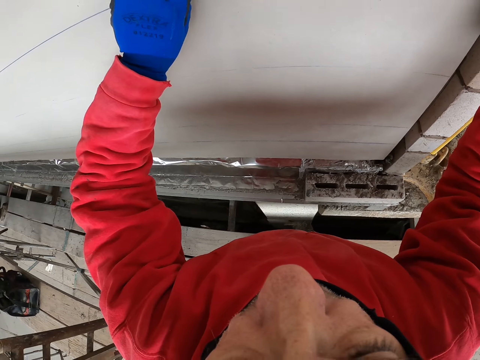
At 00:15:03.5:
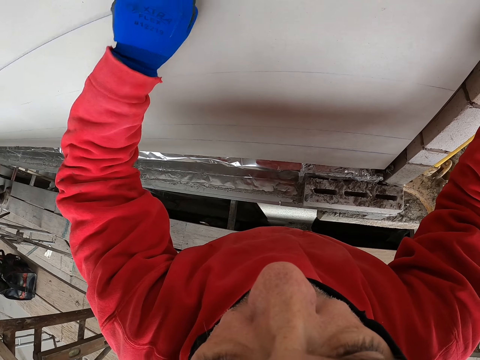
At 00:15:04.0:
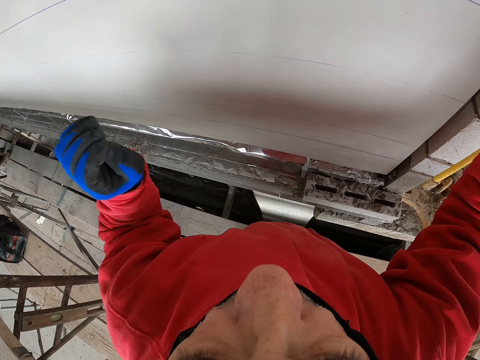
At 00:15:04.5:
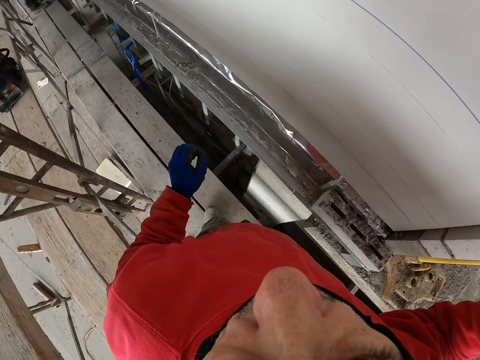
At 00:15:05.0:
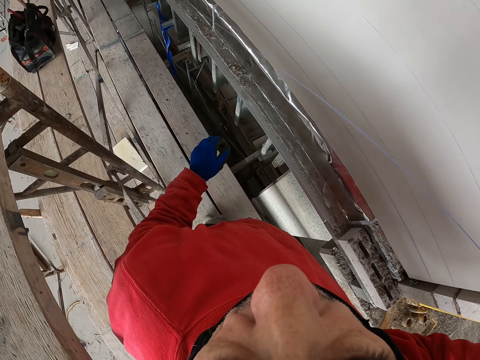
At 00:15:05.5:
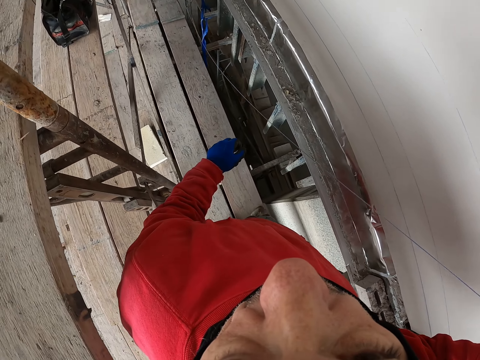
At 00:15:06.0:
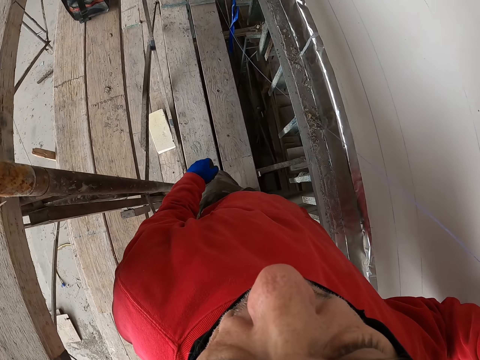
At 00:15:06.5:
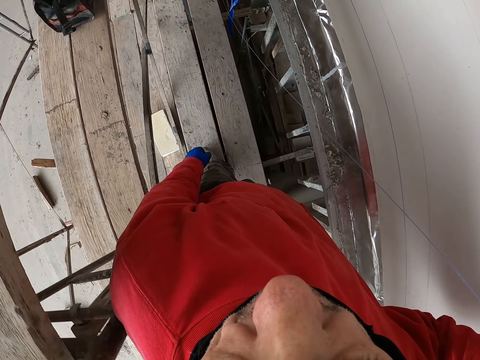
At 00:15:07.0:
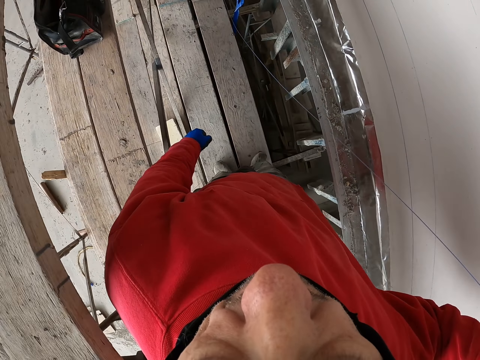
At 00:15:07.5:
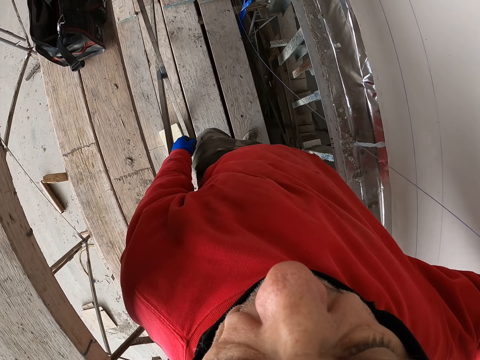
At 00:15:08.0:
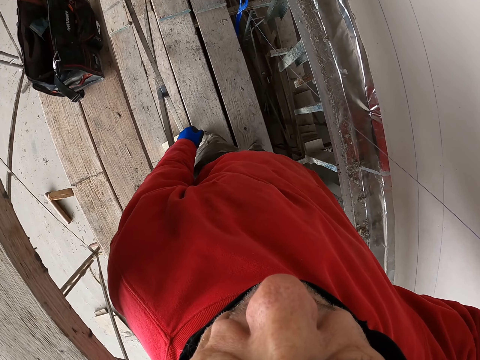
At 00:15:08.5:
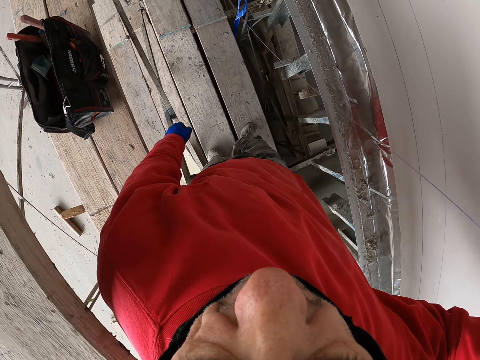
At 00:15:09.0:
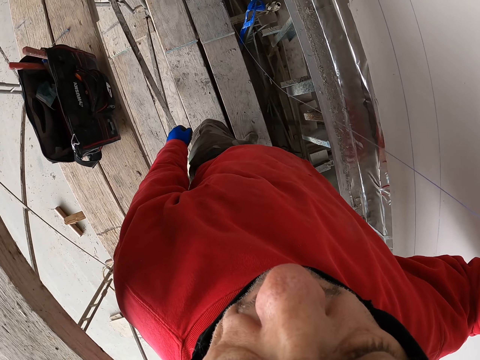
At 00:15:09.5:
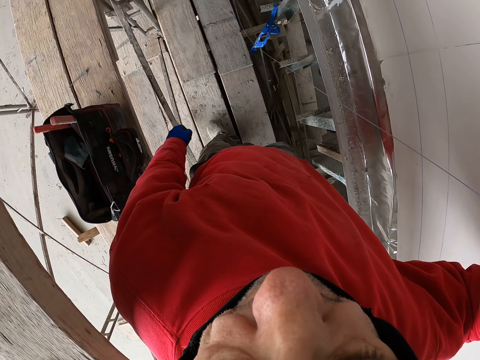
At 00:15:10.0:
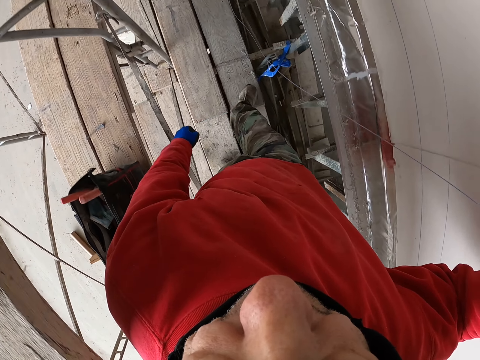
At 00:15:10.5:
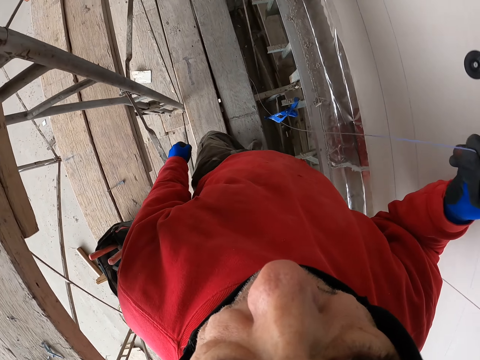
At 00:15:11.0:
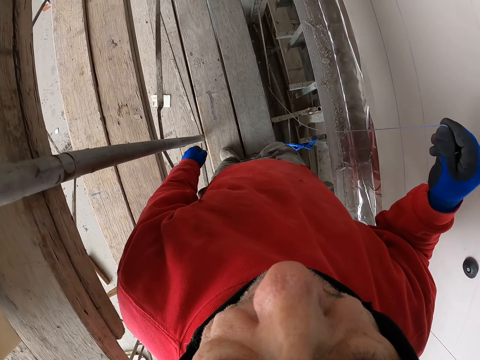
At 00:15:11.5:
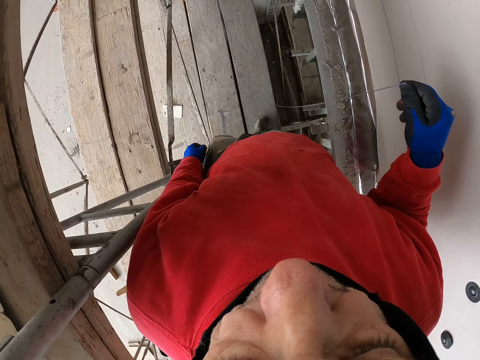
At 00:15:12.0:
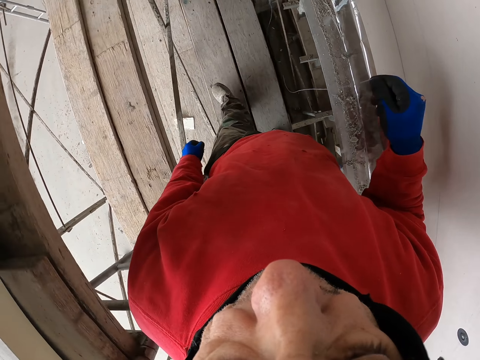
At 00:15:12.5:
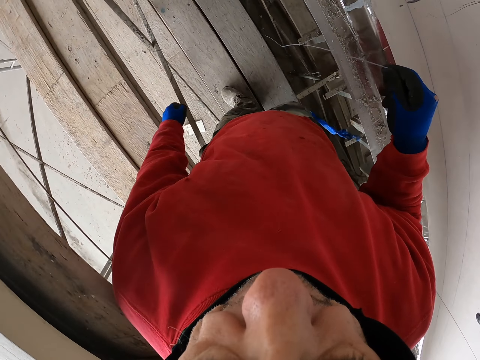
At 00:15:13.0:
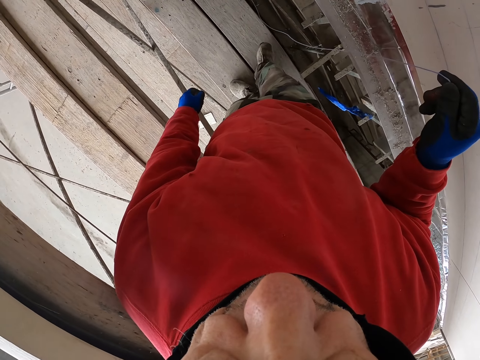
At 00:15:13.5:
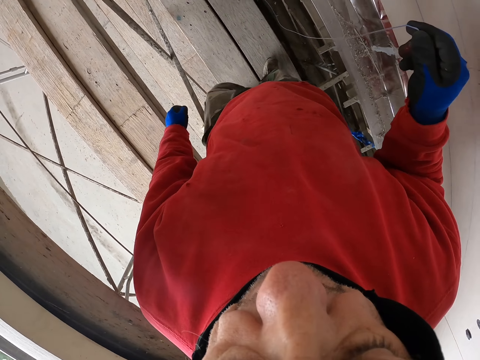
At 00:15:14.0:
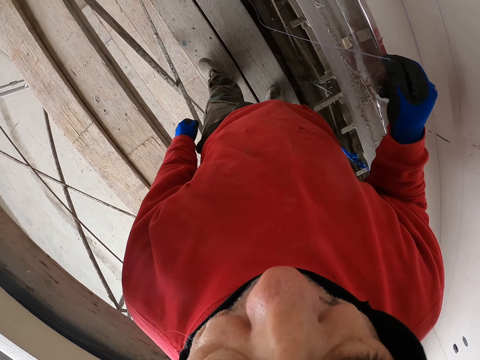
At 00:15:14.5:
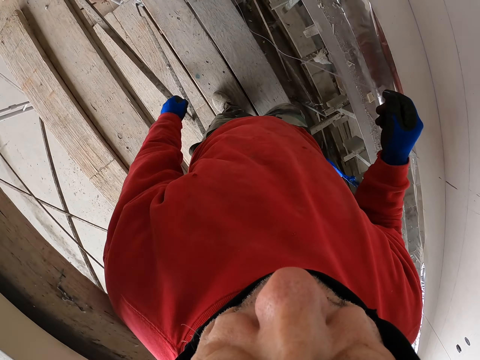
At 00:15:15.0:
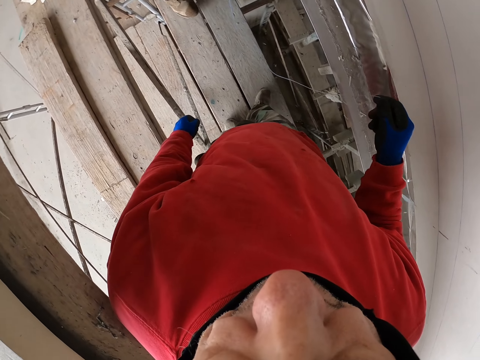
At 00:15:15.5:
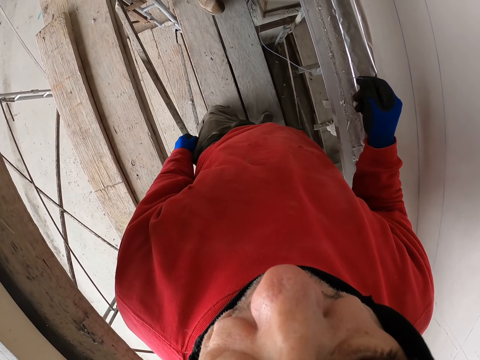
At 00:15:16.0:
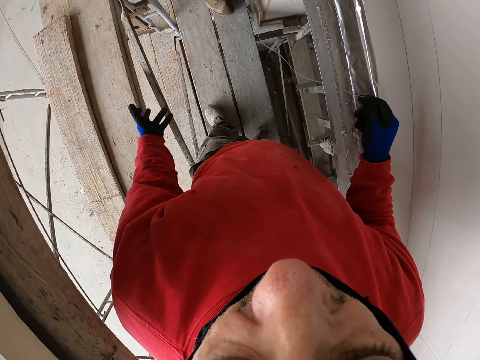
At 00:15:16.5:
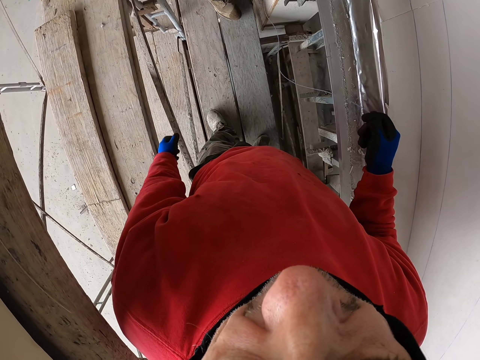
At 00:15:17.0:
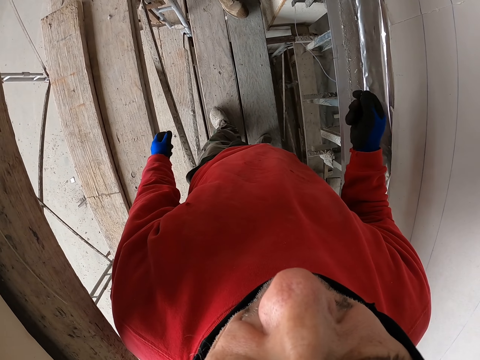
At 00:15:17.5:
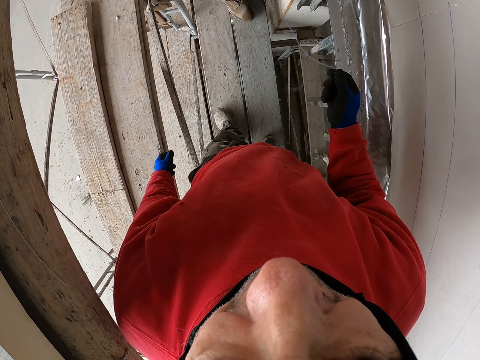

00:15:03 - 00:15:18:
The camera wearer looks at a person. They walk a few steps.

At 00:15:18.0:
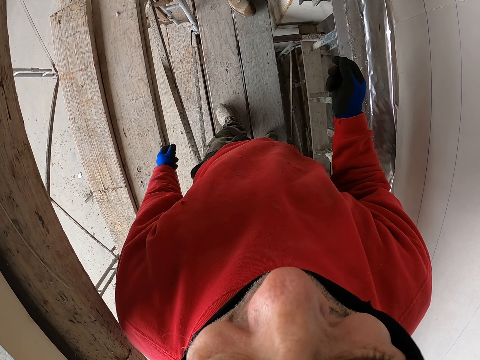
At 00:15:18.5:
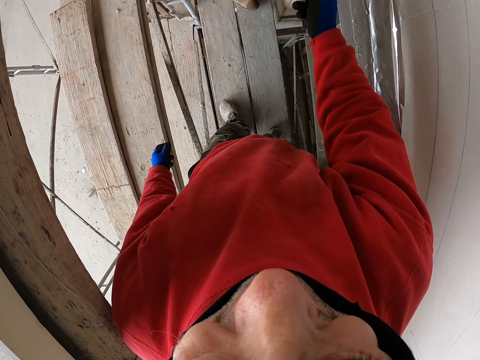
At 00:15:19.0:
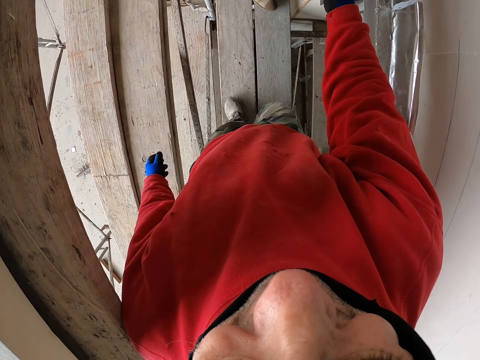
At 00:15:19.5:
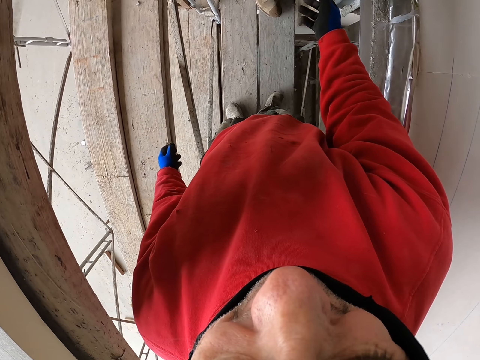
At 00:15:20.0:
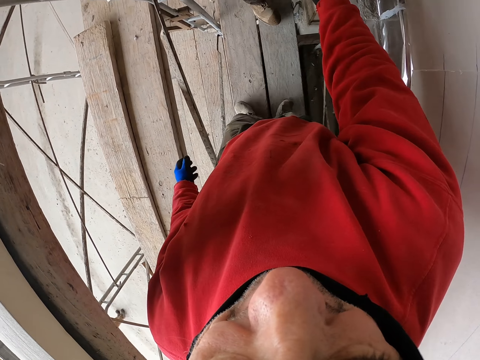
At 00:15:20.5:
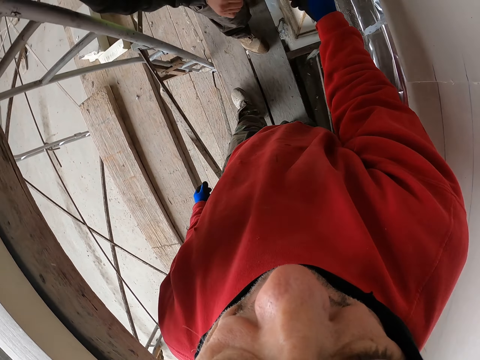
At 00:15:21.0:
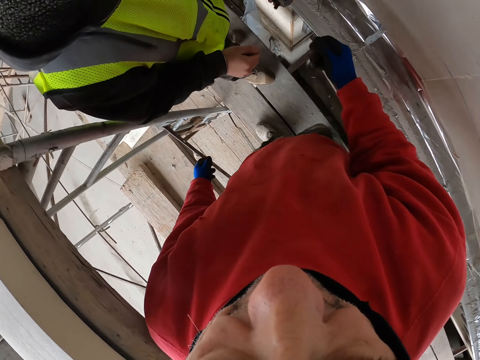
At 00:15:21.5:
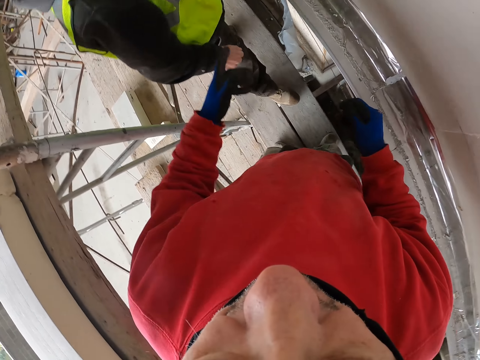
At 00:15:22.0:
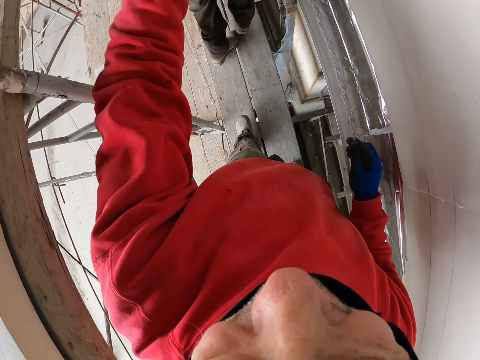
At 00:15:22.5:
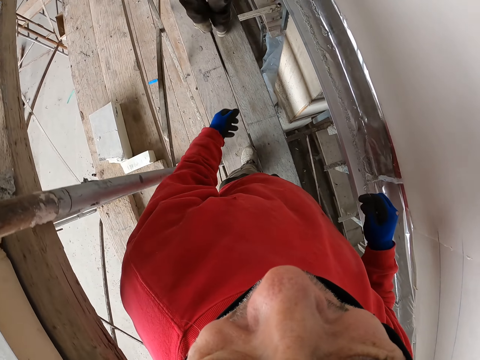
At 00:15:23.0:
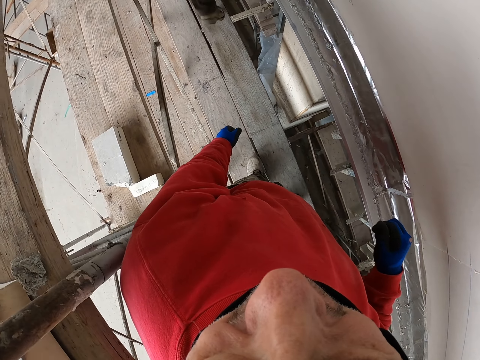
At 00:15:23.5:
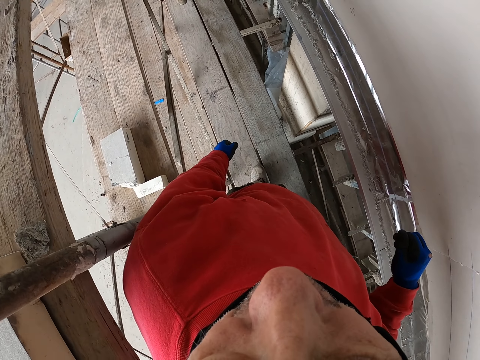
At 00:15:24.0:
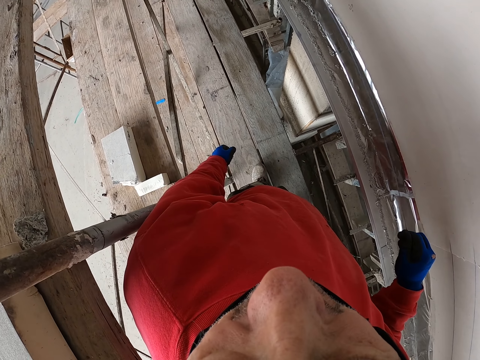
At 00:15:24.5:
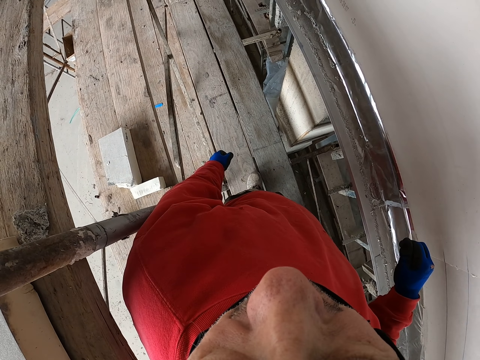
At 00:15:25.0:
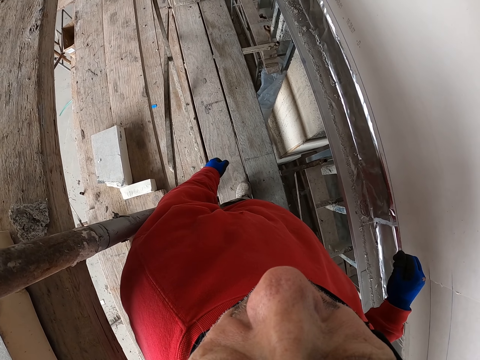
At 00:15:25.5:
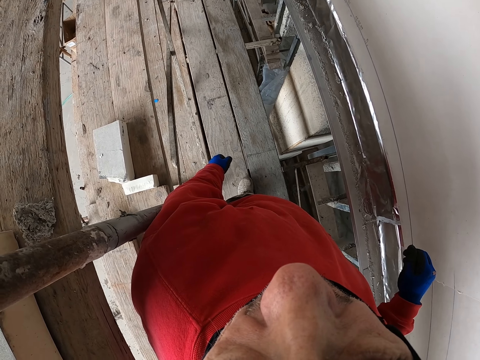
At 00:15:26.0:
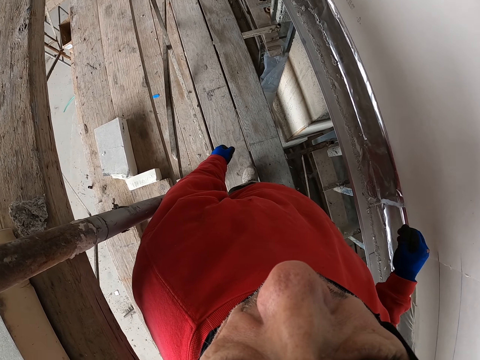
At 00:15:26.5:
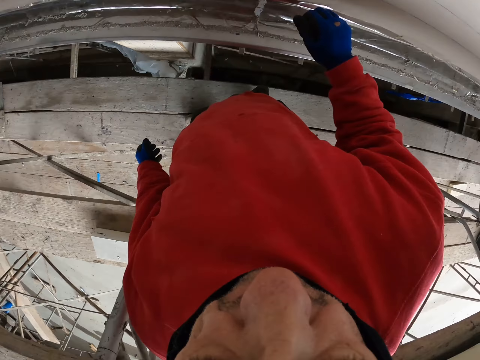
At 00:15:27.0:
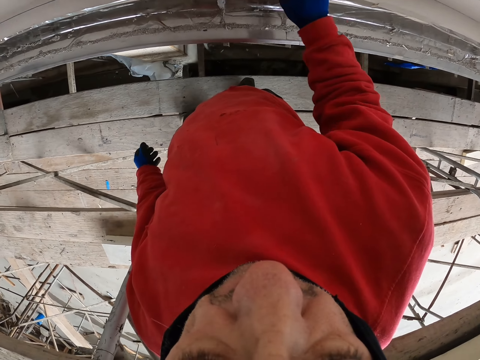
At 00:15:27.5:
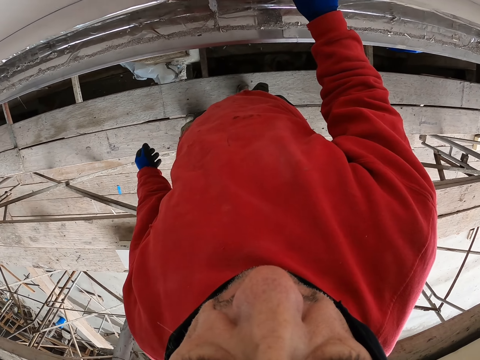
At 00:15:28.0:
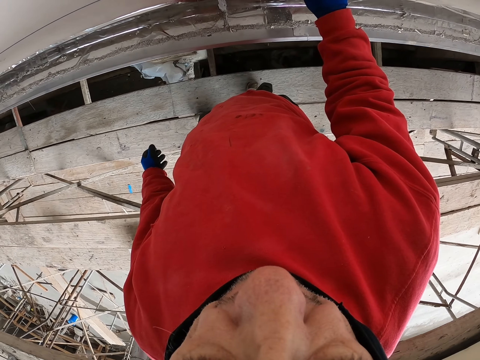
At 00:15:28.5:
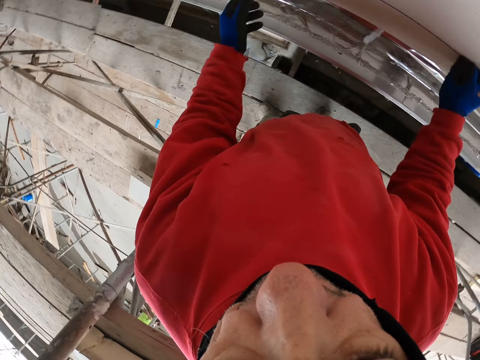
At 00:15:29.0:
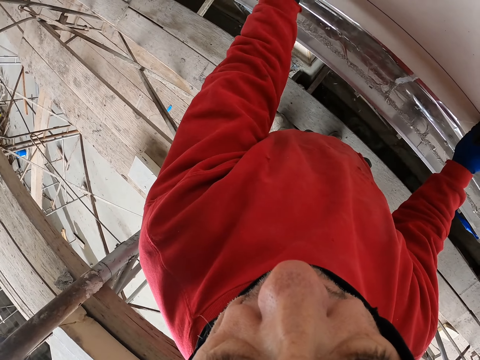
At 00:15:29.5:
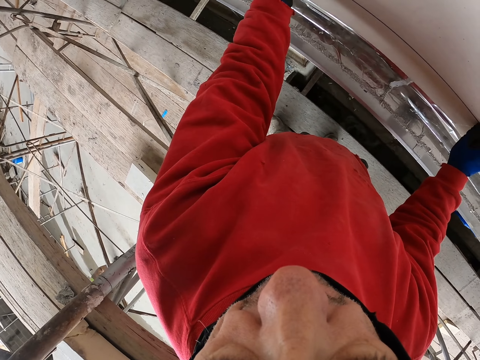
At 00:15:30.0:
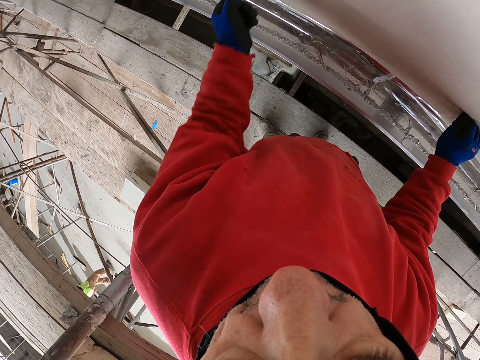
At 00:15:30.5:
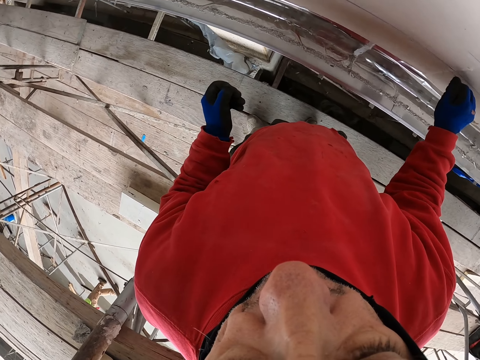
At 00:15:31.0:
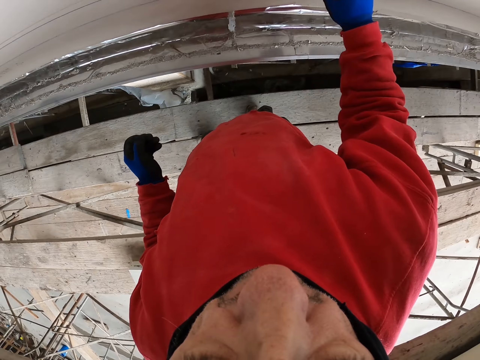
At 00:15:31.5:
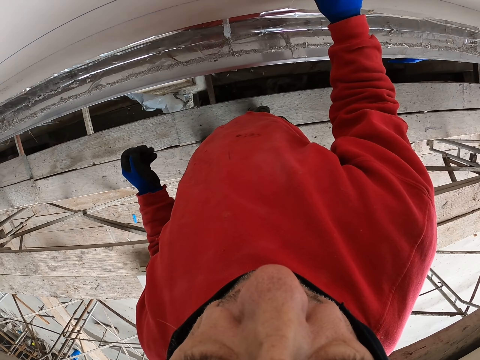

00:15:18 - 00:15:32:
The camera wearer converses with a person. They mark on the wall.
